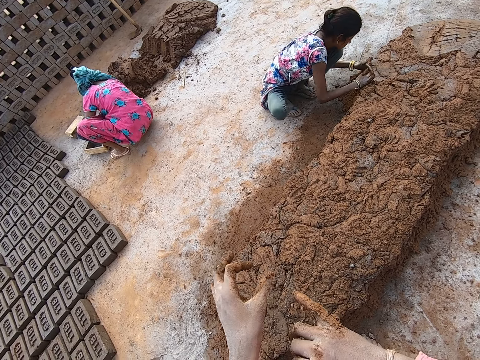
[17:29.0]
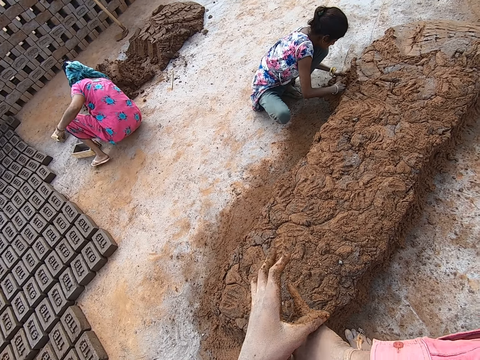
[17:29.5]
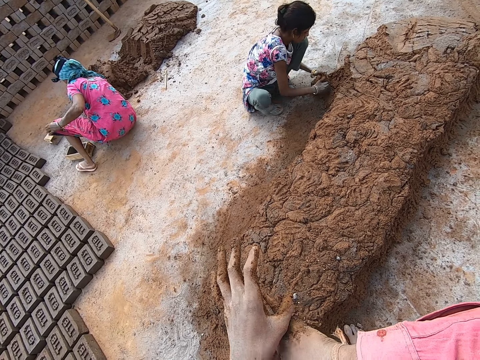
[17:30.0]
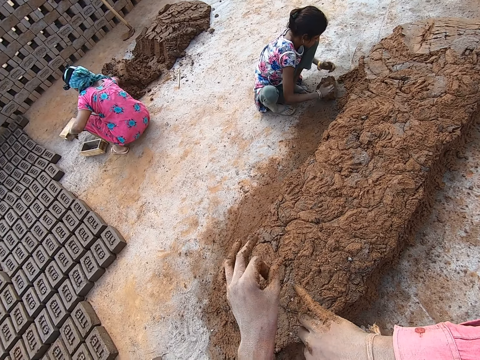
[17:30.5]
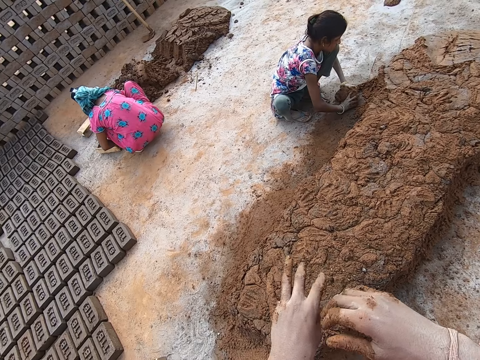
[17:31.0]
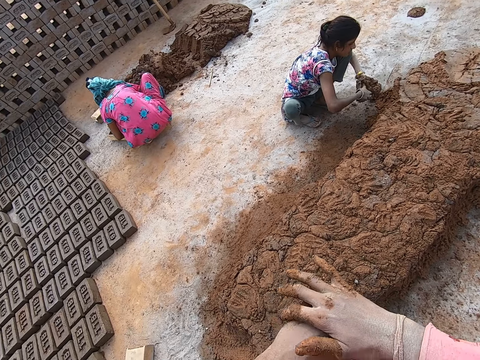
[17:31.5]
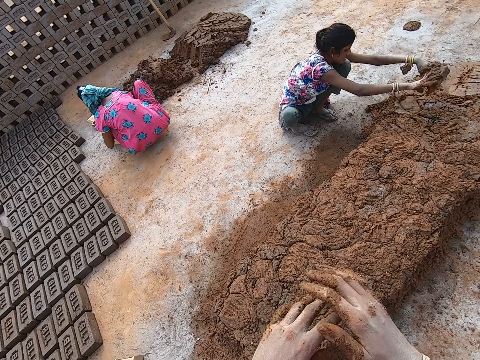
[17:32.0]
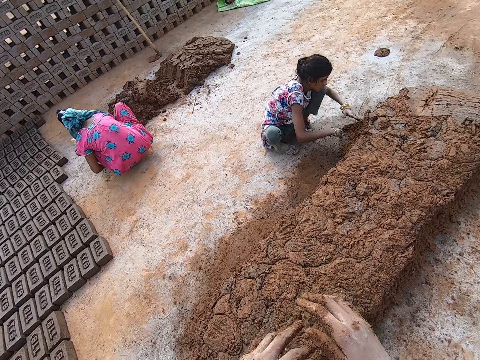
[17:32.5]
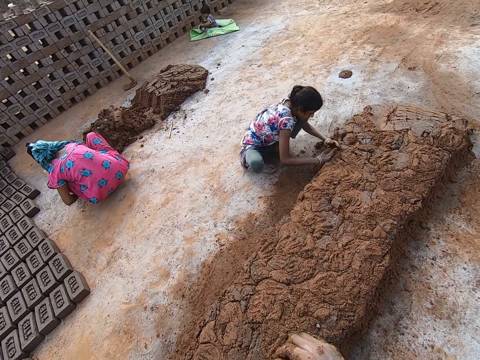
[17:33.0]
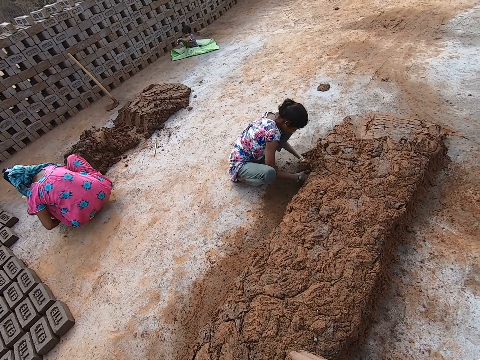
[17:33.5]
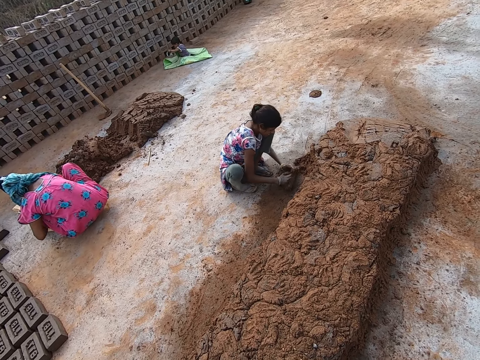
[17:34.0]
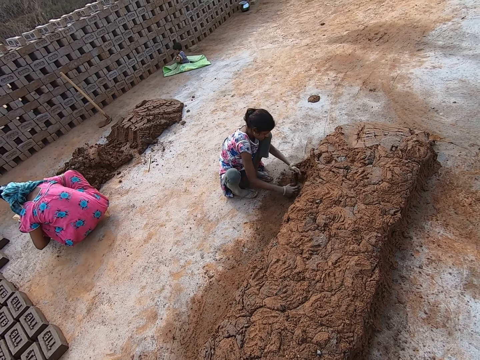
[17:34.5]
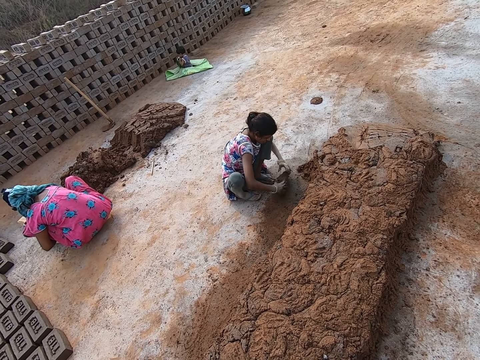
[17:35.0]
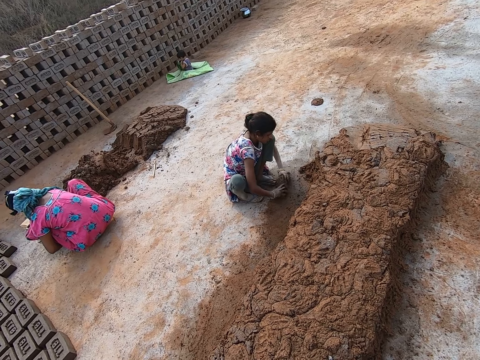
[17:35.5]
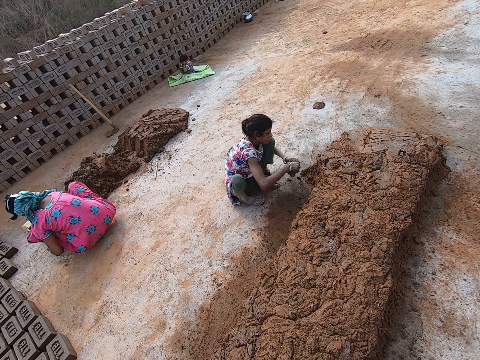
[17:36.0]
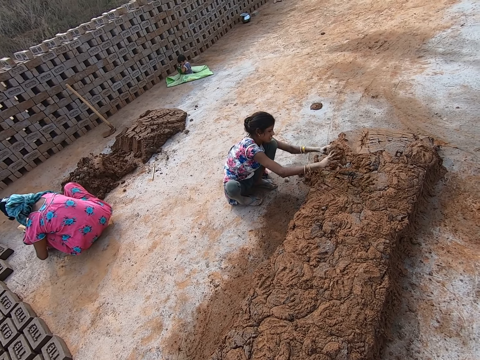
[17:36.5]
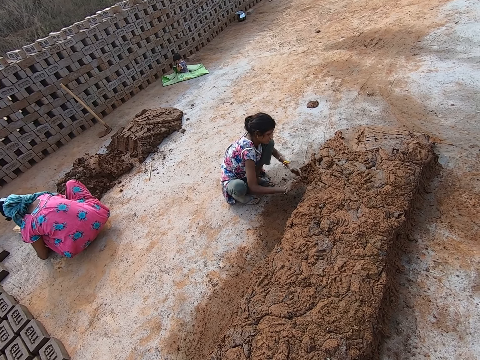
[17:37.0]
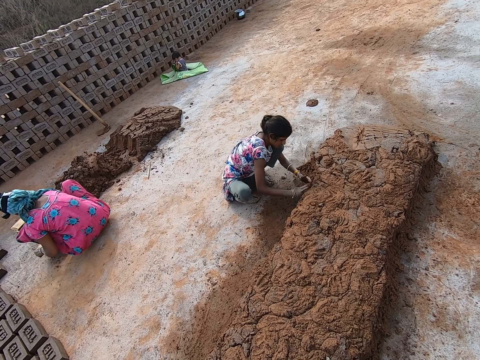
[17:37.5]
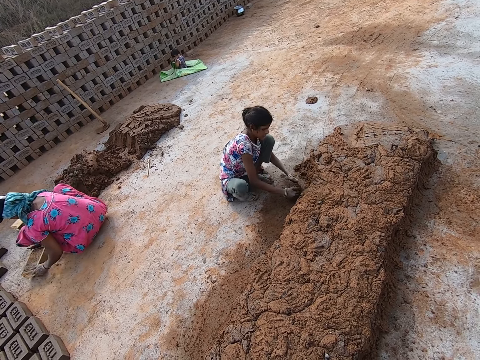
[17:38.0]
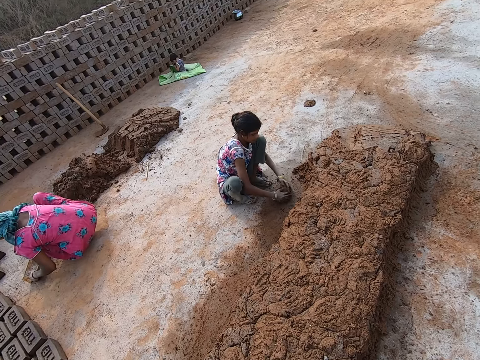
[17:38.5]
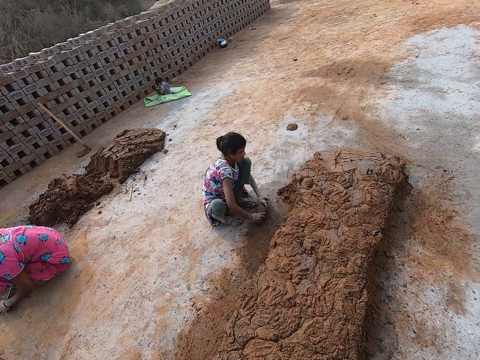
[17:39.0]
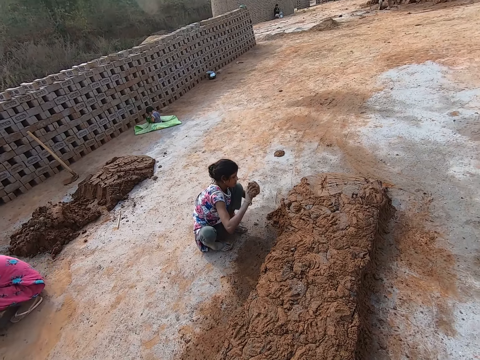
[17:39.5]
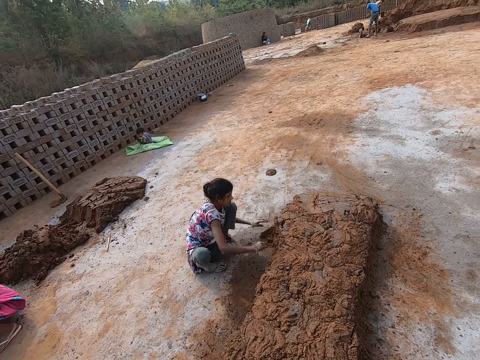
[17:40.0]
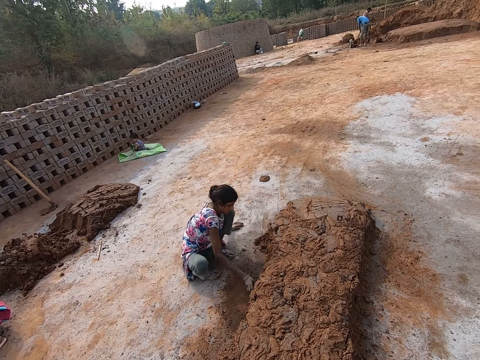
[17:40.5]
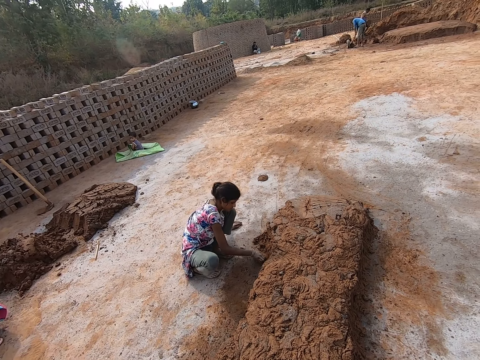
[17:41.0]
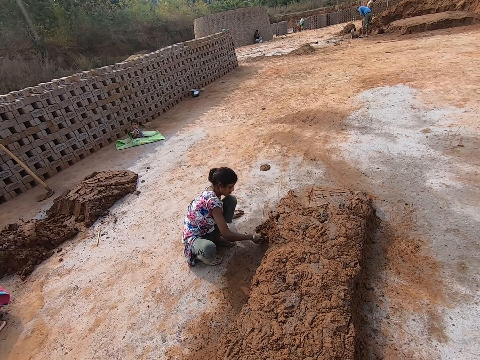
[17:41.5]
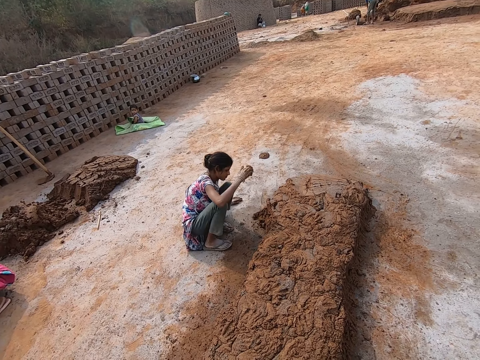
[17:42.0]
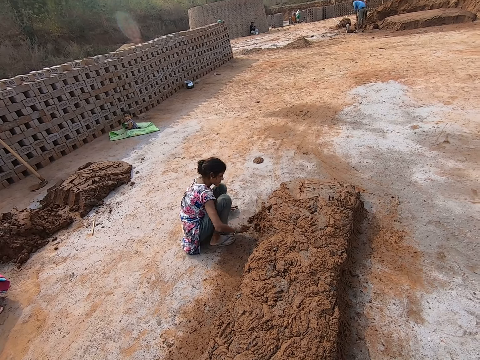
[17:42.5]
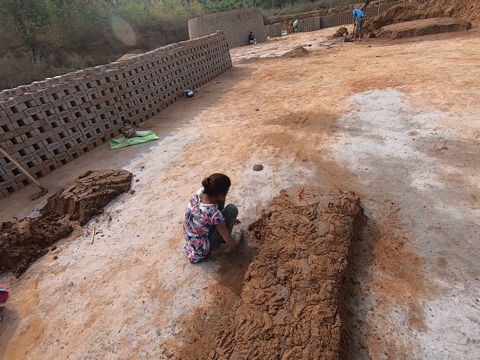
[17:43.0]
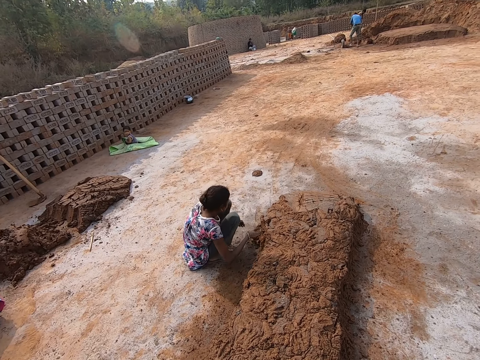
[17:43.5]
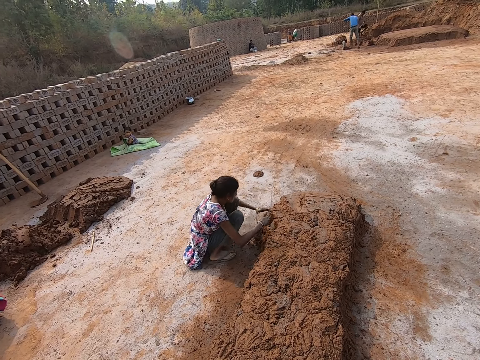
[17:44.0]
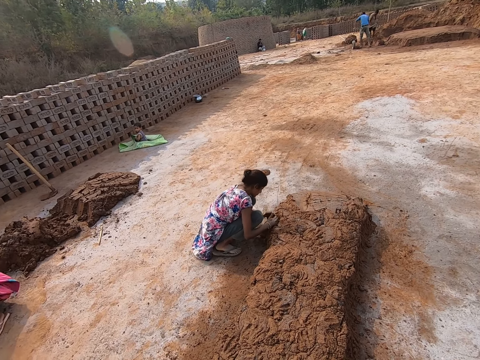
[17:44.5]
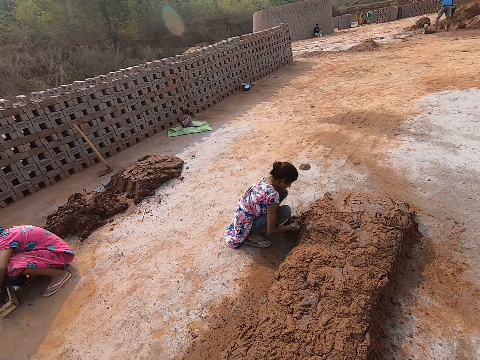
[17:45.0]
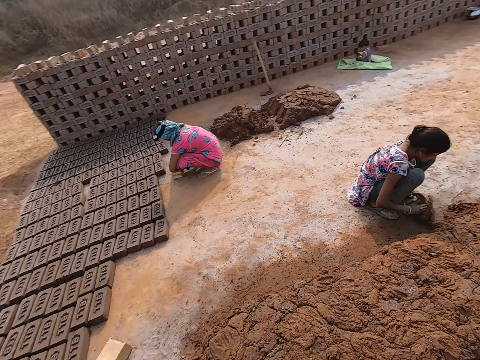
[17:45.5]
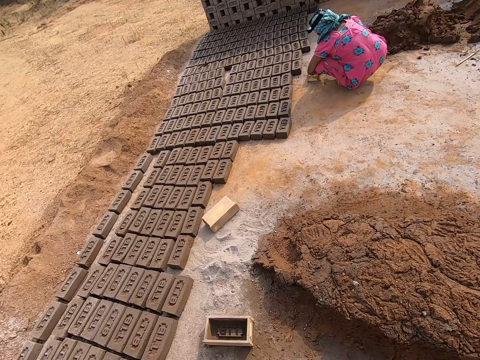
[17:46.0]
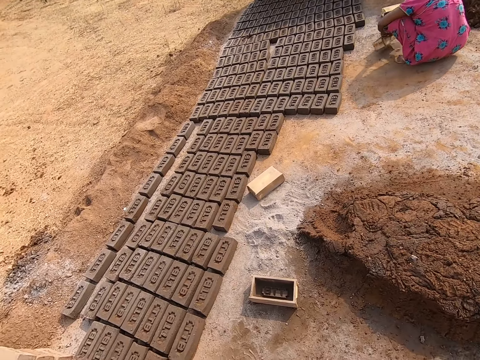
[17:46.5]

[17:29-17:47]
A lady scoops mud and throws mud. She scoops mud. The camera wearer looks around. The lady throws mud. She scoops mud. She throws mud. She collects mud. She throws mud. She scoops mud.

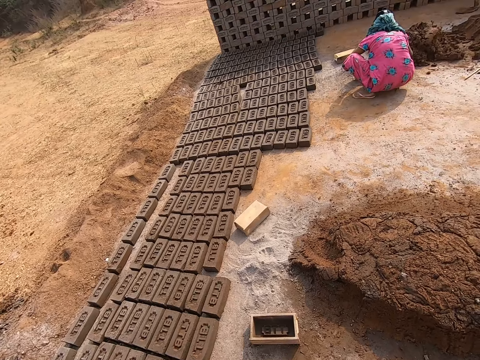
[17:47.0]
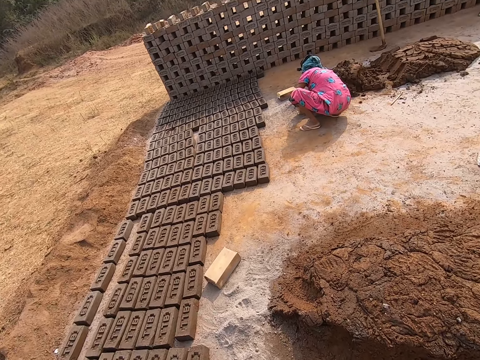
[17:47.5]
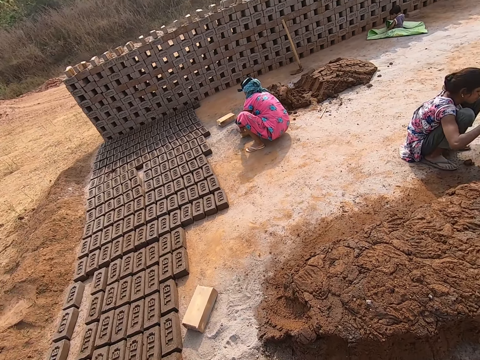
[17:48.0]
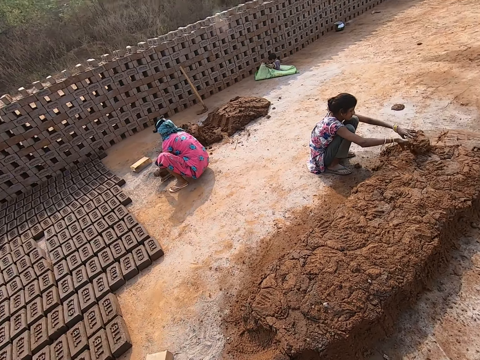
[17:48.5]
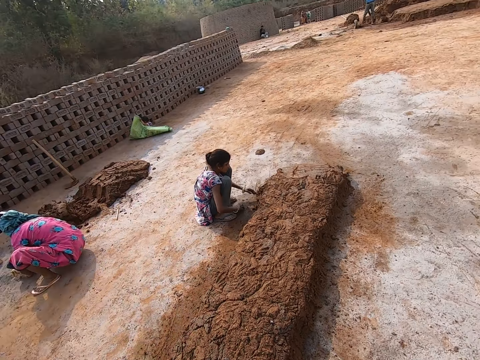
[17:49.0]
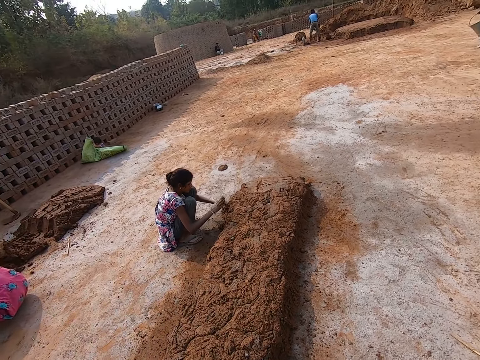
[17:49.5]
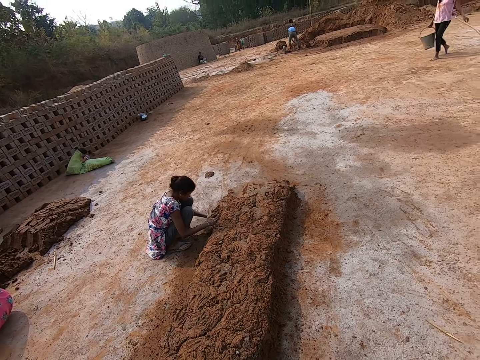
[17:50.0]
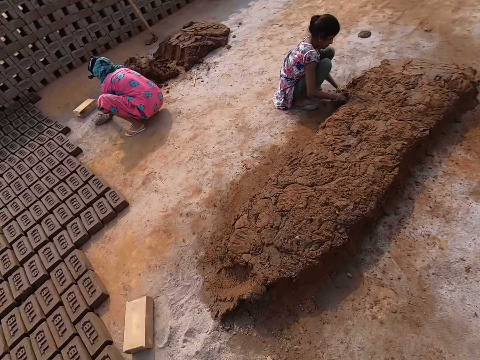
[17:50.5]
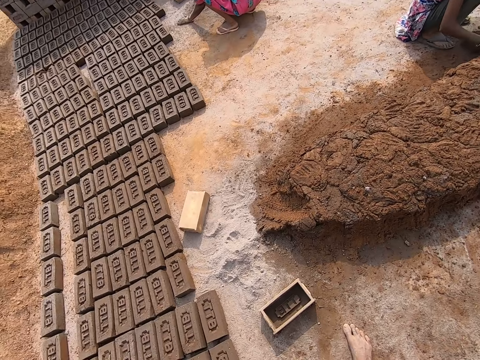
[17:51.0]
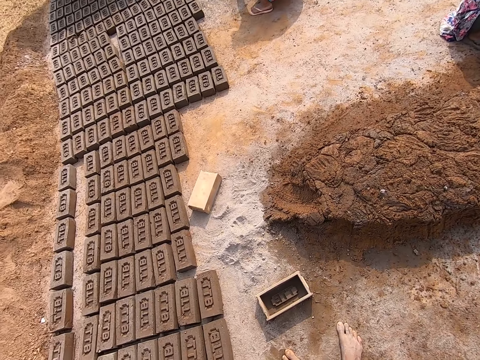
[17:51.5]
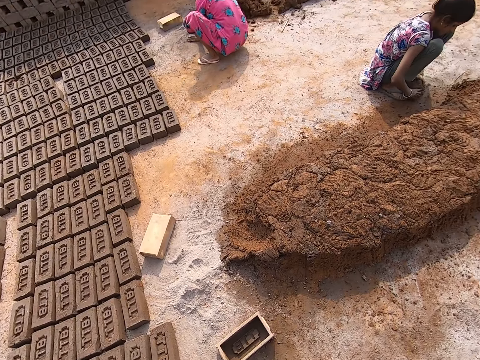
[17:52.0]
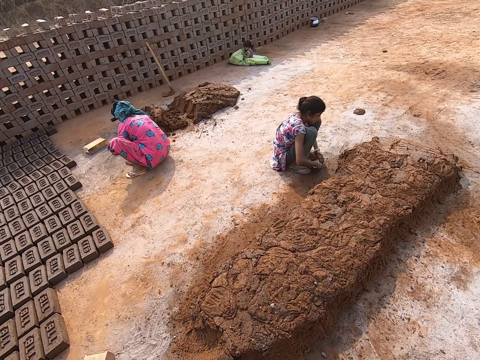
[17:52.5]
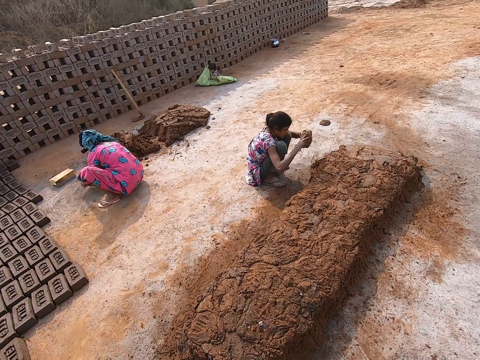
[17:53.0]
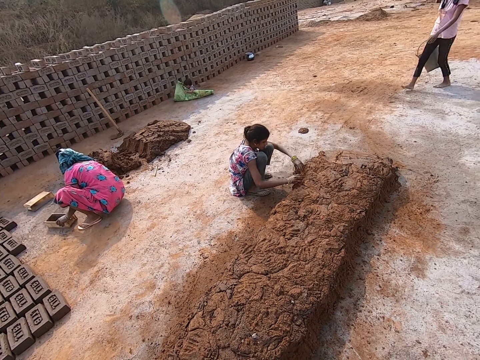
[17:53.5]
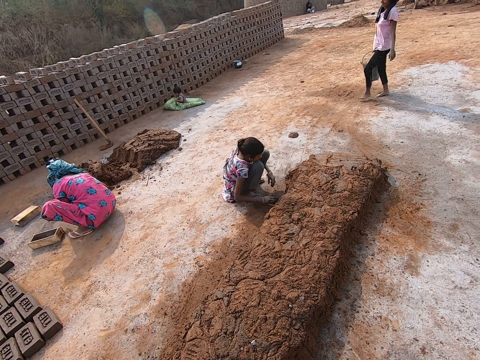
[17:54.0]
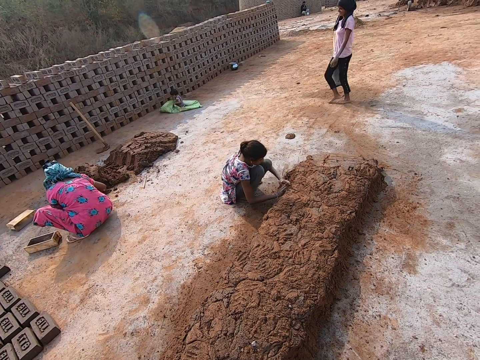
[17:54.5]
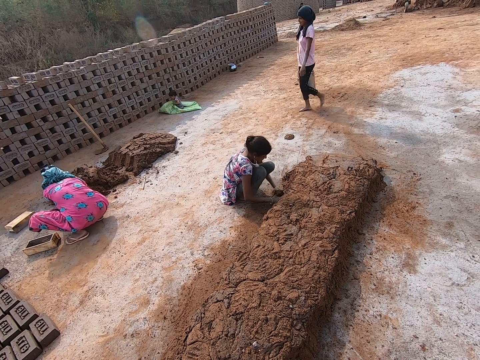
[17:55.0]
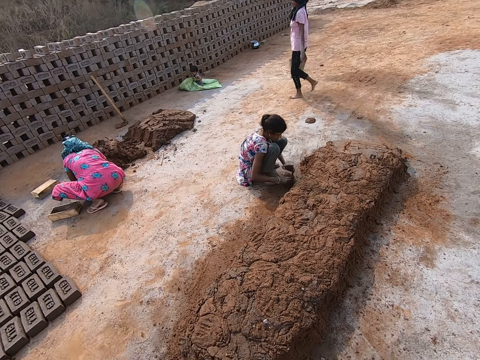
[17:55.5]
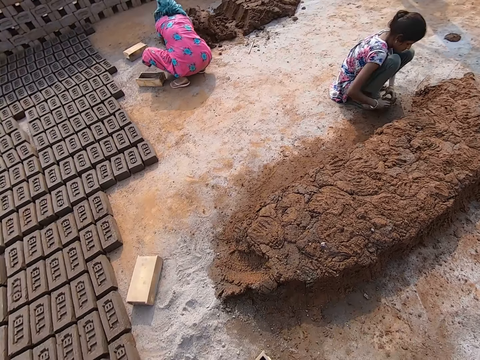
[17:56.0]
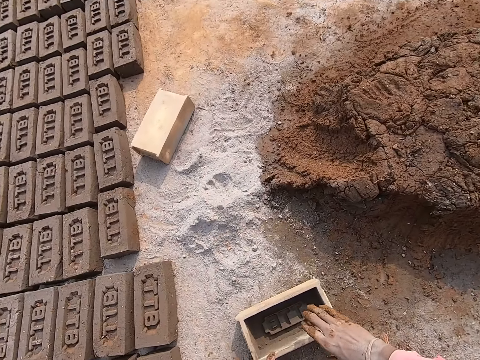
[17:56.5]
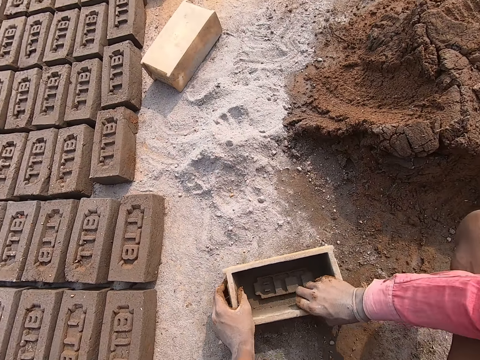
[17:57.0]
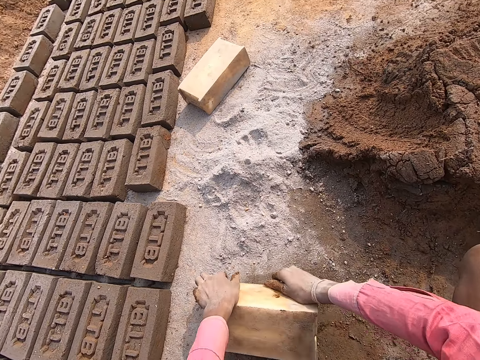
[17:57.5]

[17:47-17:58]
The camera wearer looks around. A lady scoops mud, throws mud, and scoops mud. The camera wearer takes a brick mold. They move the brick mold along the ground.
